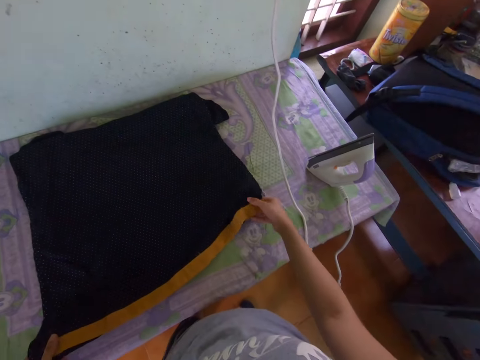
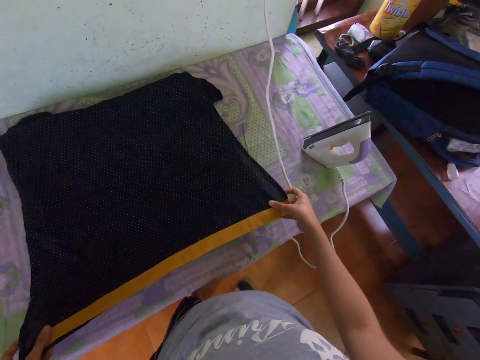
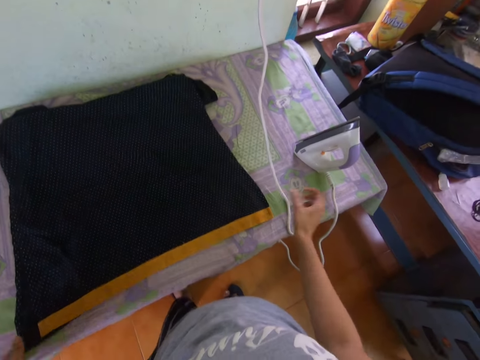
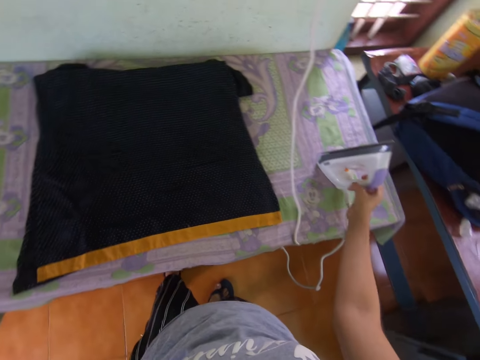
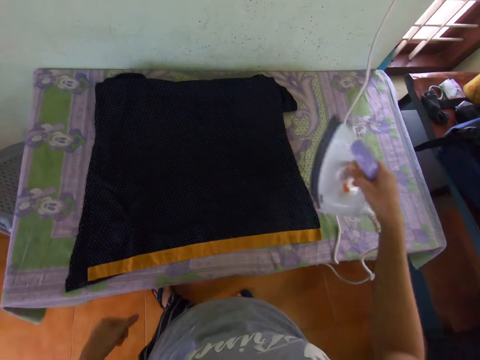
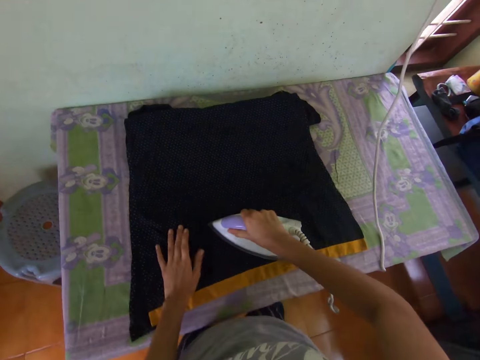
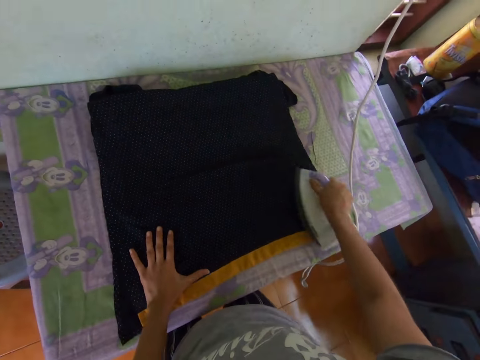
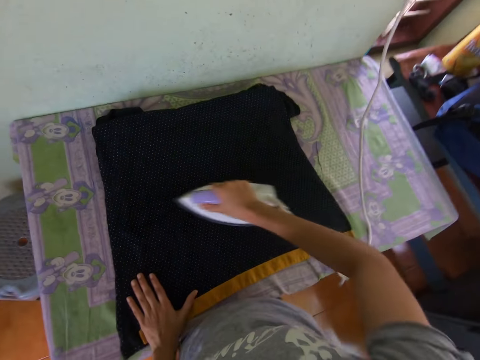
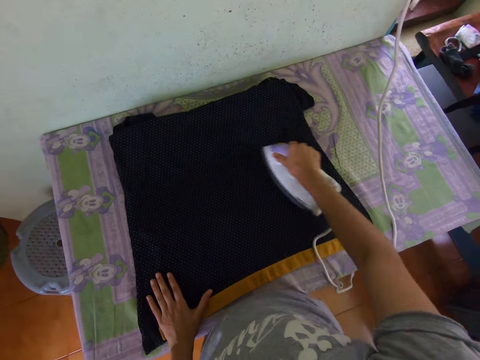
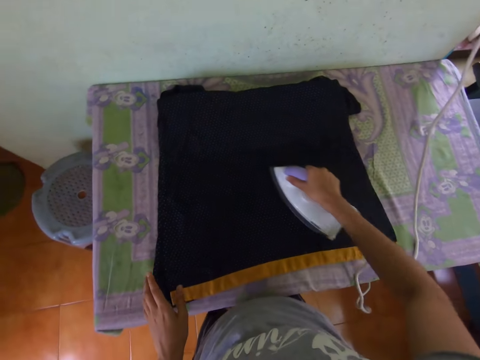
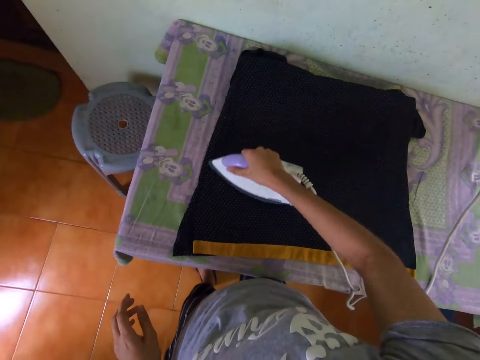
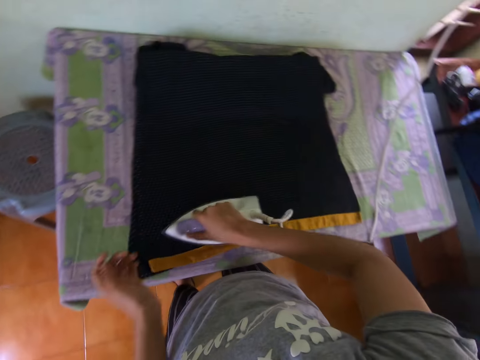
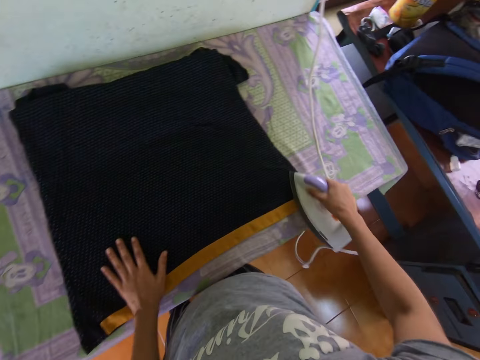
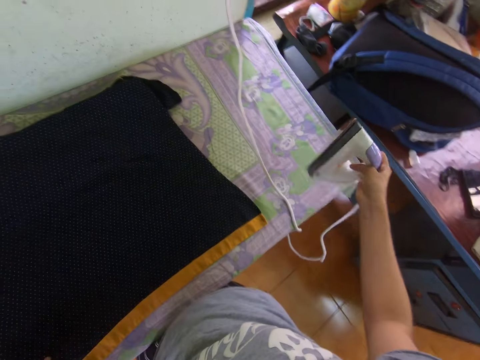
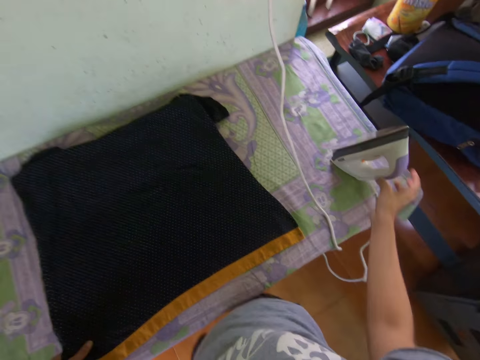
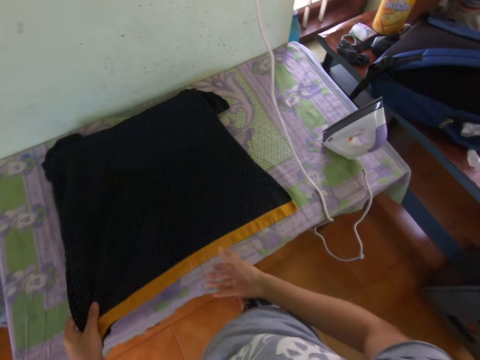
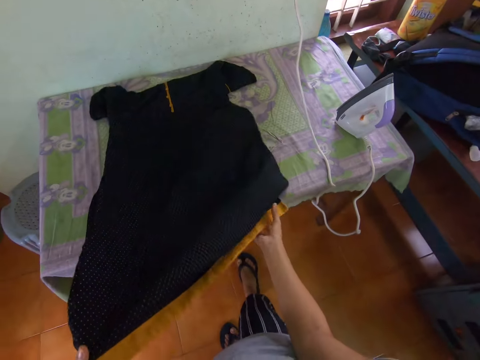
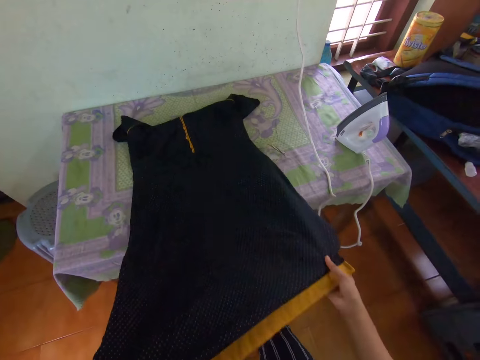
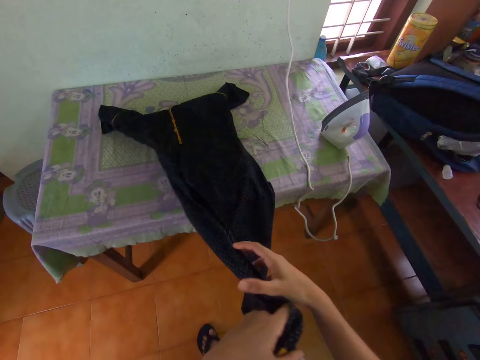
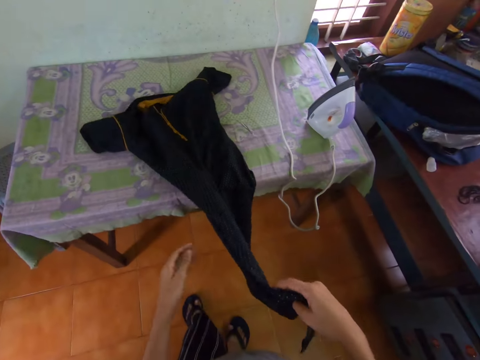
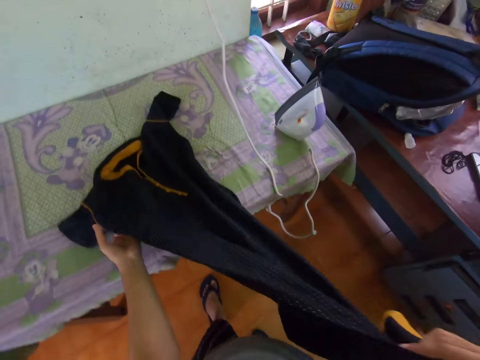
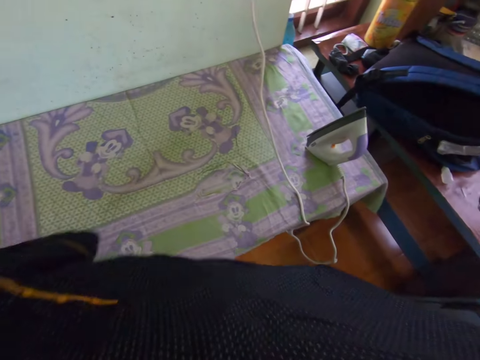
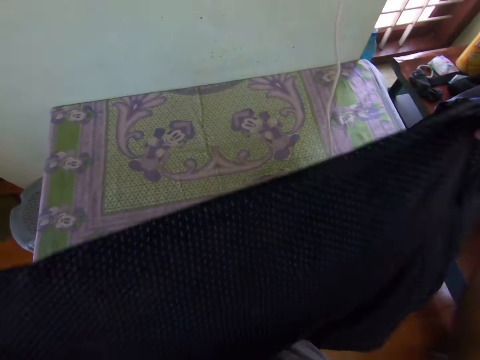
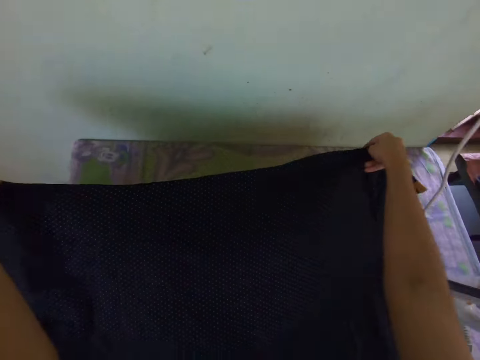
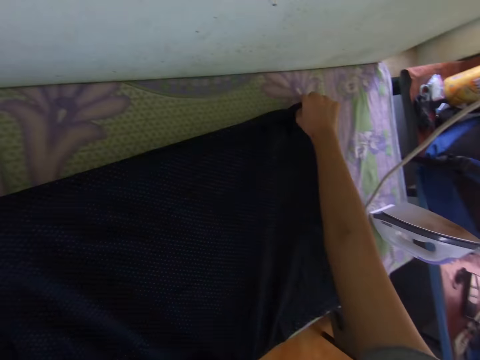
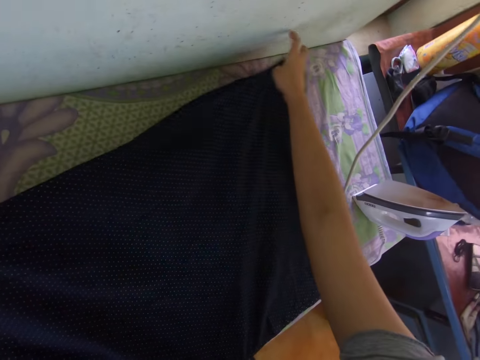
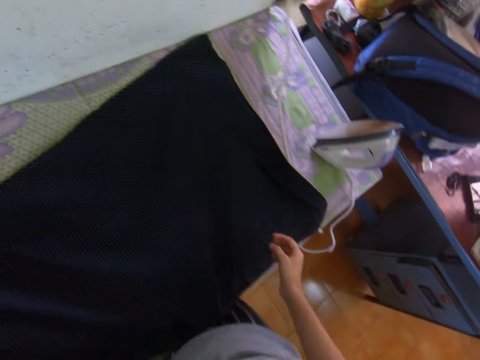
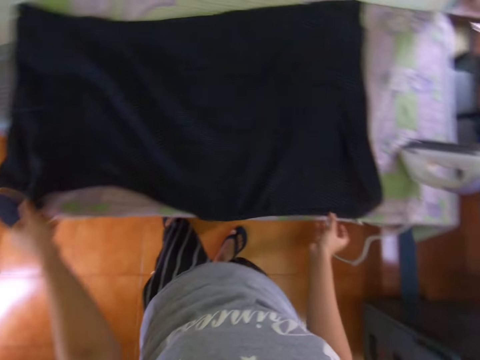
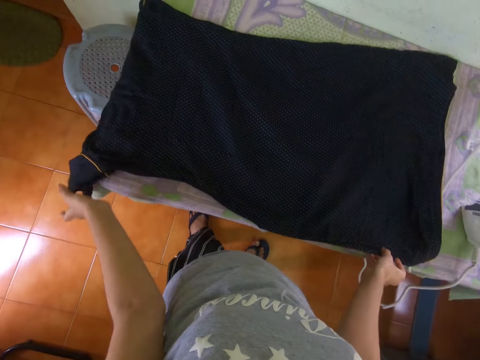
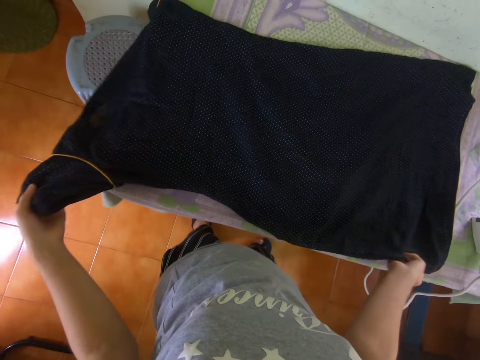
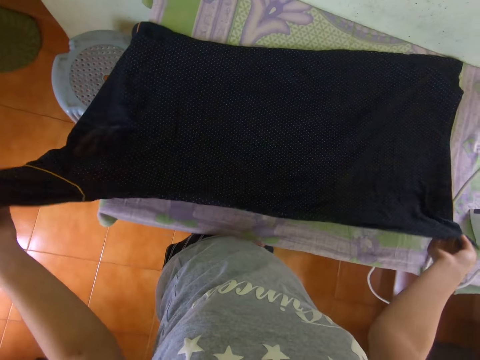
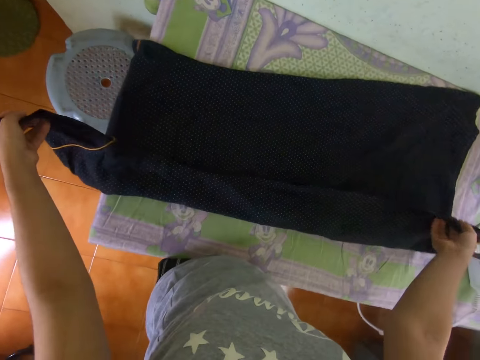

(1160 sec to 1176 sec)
The camera wearer touches the t-shirt or cloth with their right hand. They pick up the iron box with their right hand. They iron the cloth with the iron box in their right hand. They put the iron box on the table with their right hand. They remove the cloth from the table with their hands. They pull the t-shirt with both hands. They put the cloth on the table with their hands. They fold the cloth with their hands.

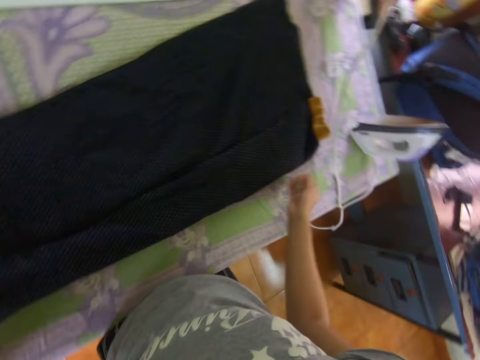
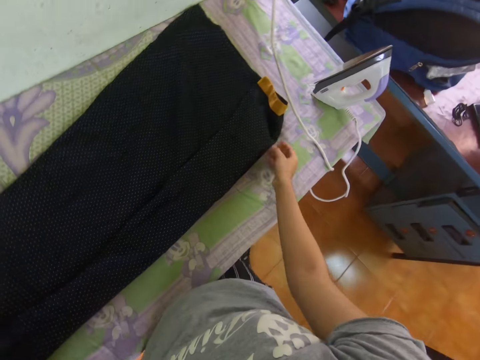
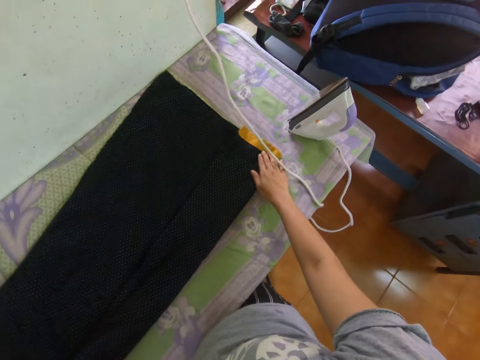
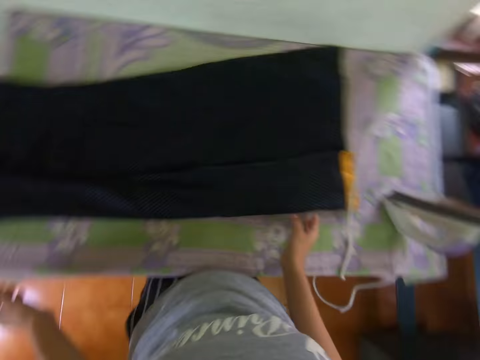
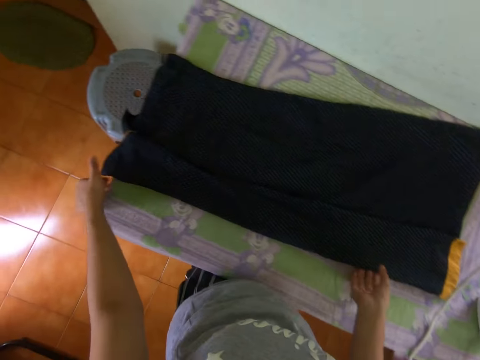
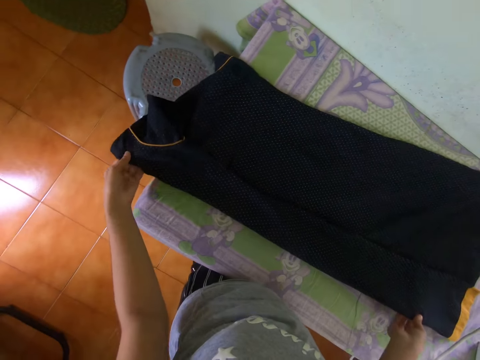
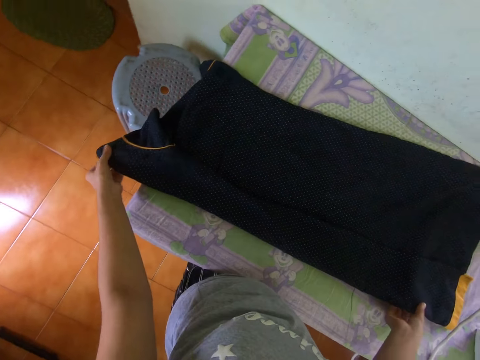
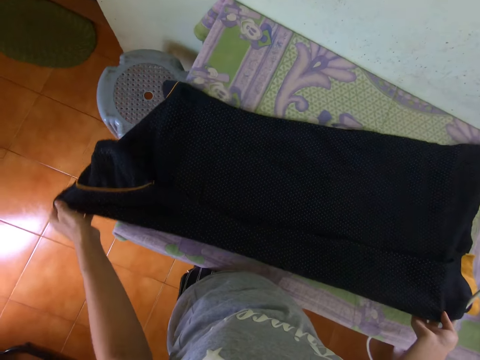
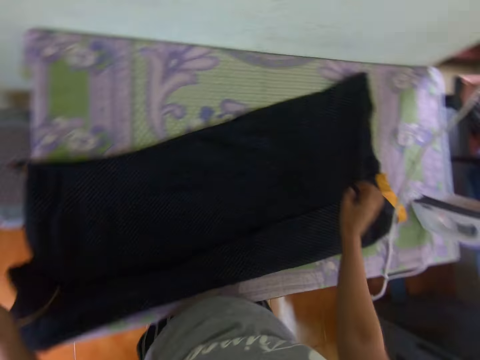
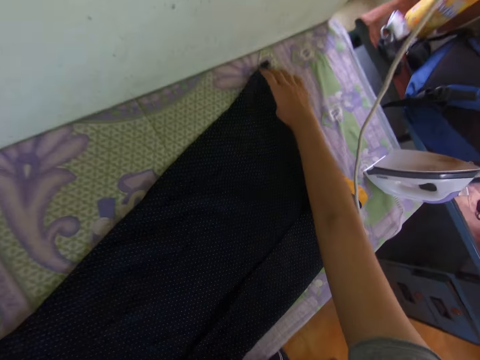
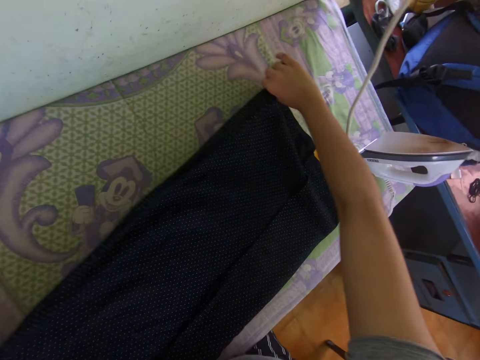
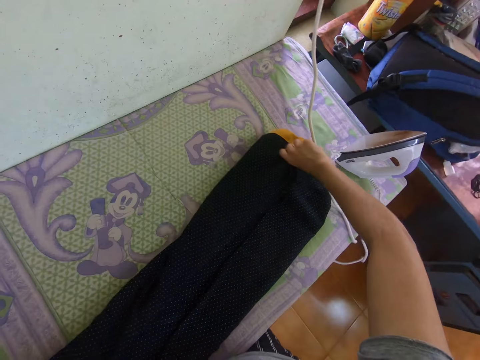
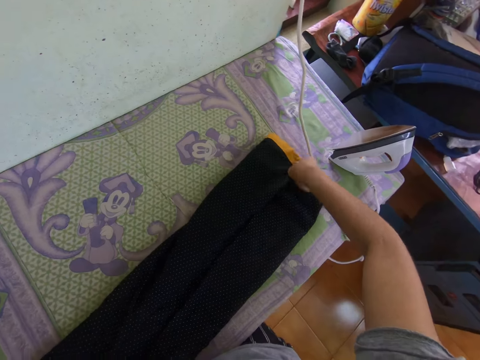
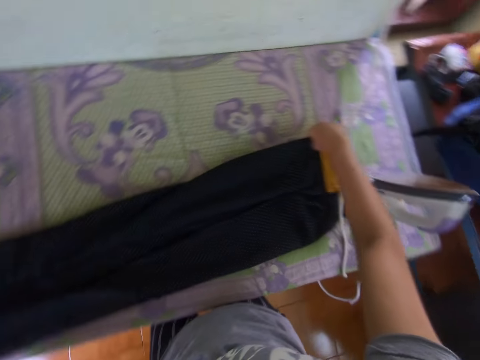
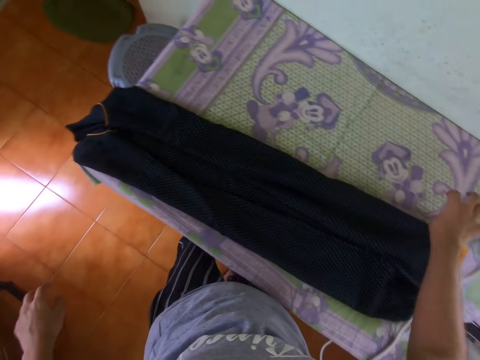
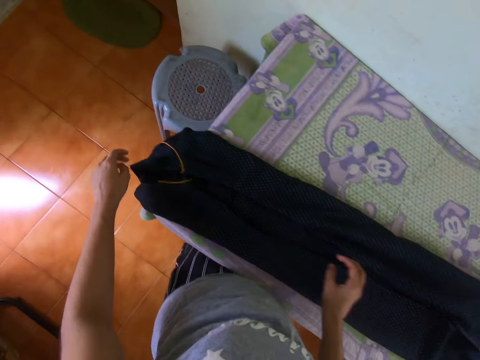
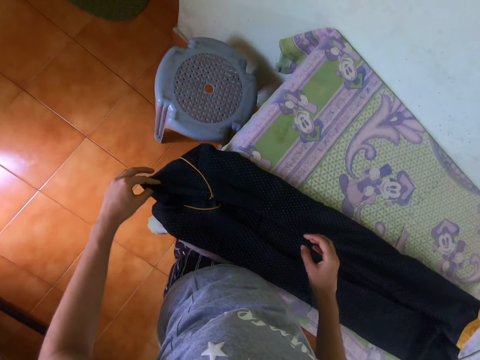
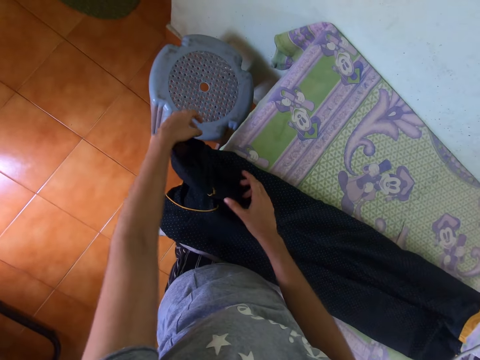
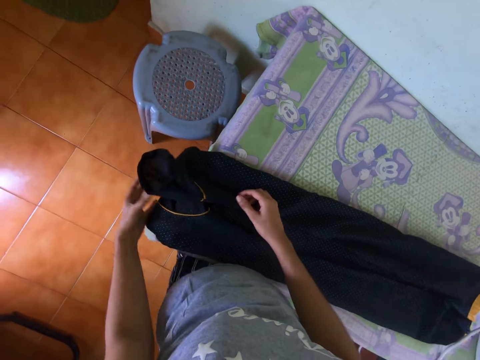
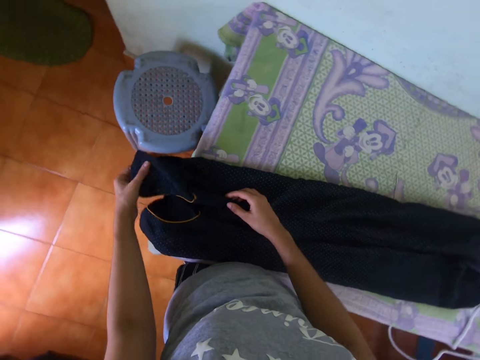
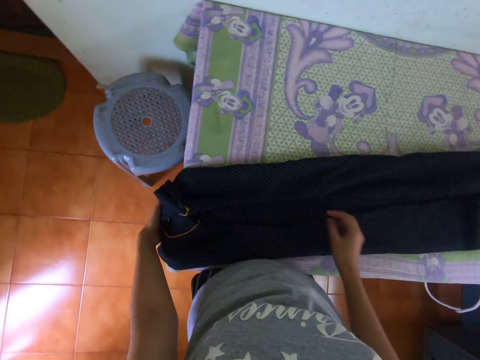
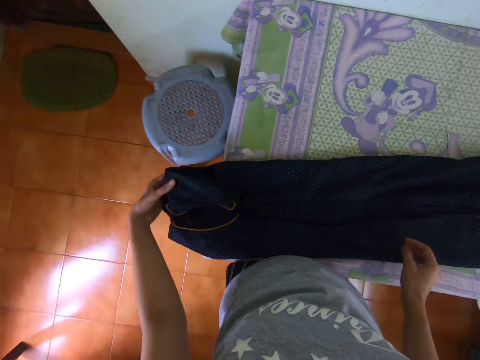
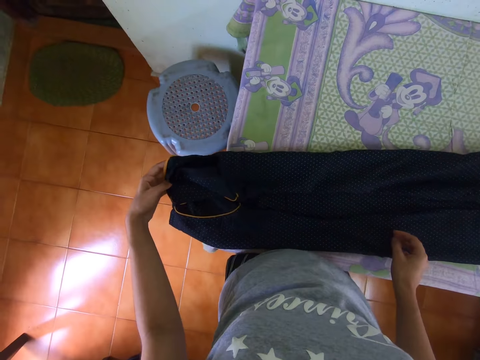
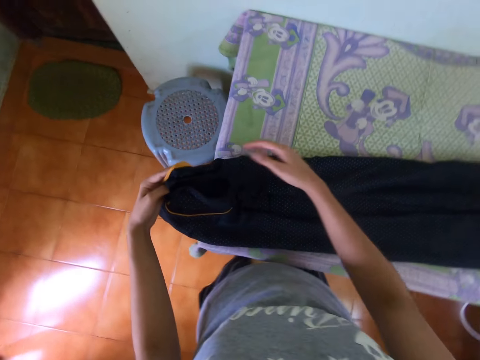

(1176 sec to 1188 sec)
The camera wearer adjusts the cloth or t-shirt with their hands. They pull the t-shirt with both hands. They fold one side of the t-shirt. They touch the cloth with their hands. They look at the cloth.
